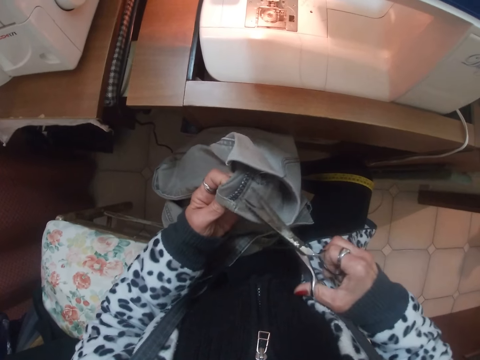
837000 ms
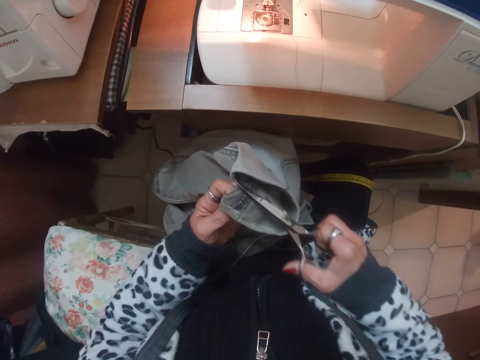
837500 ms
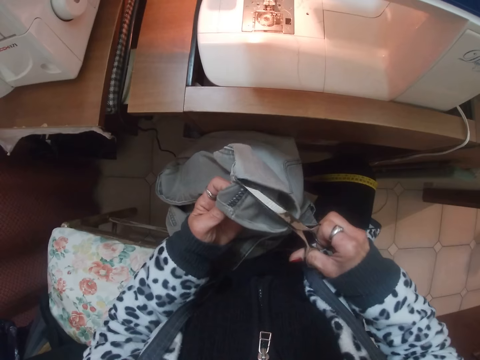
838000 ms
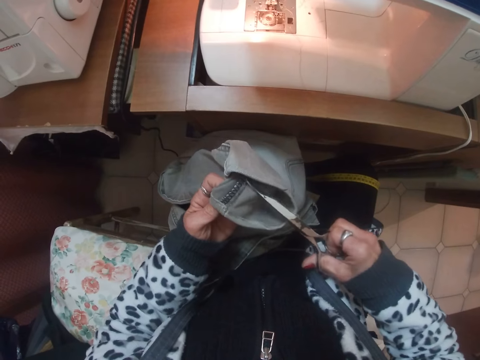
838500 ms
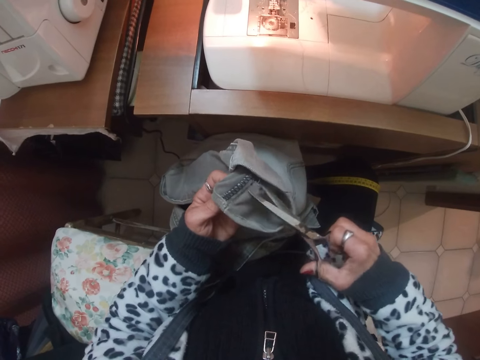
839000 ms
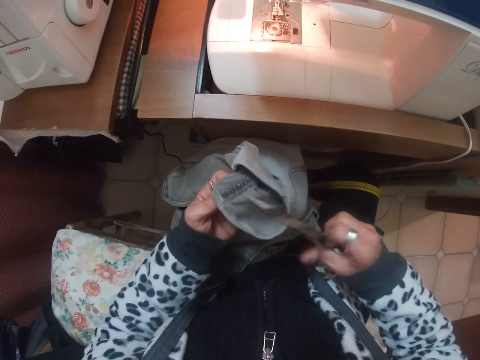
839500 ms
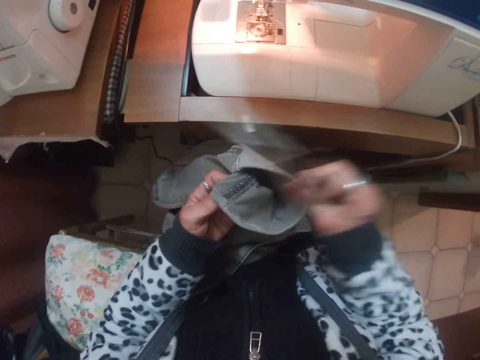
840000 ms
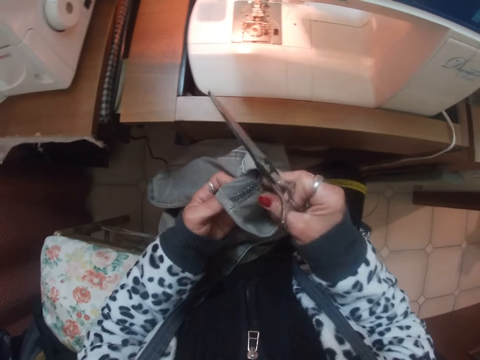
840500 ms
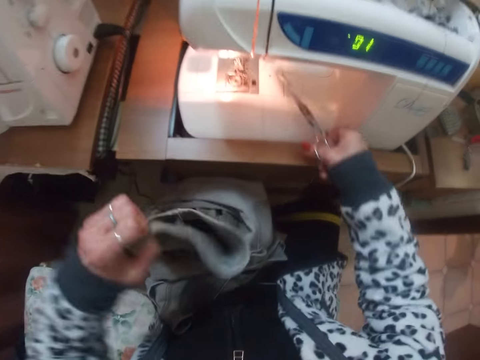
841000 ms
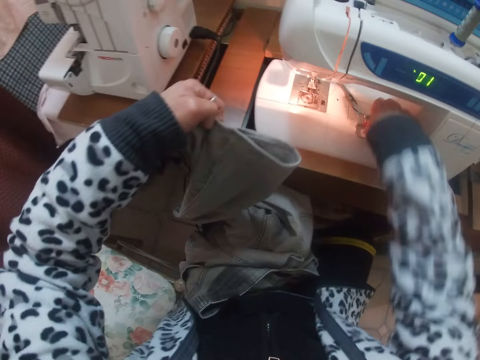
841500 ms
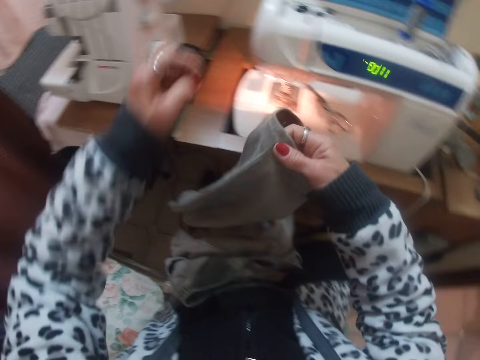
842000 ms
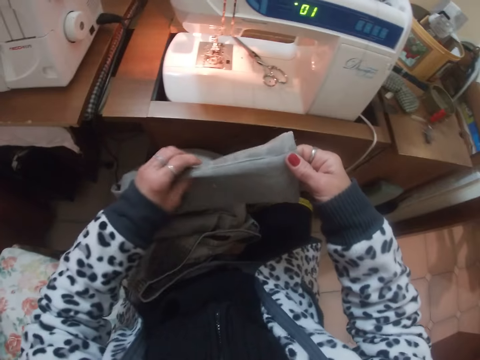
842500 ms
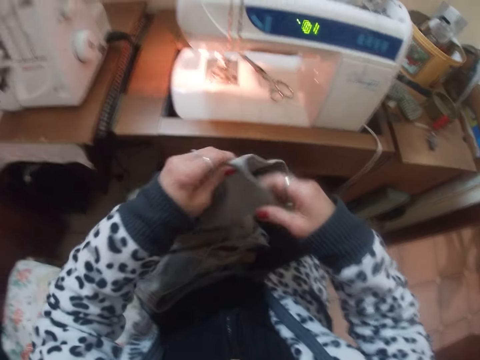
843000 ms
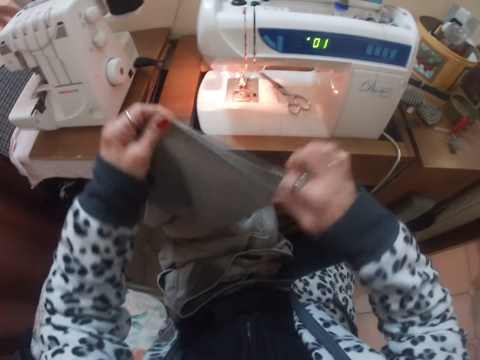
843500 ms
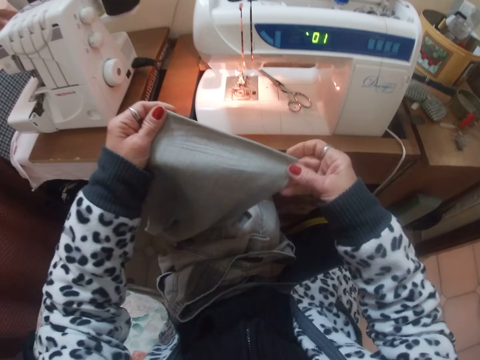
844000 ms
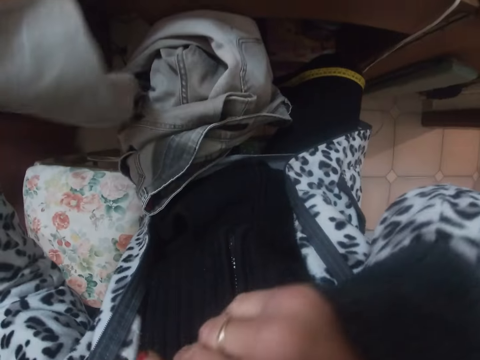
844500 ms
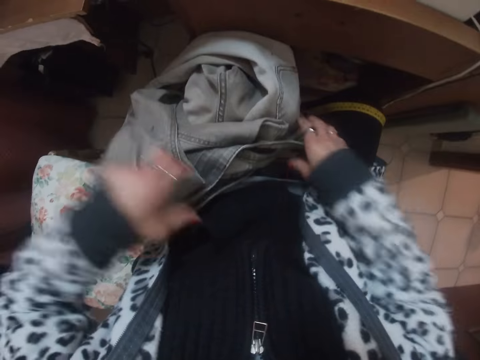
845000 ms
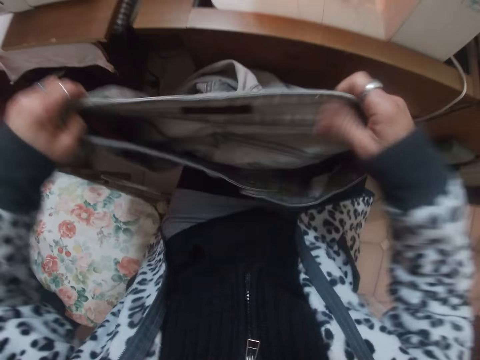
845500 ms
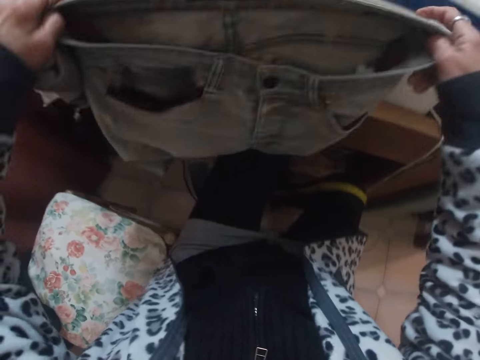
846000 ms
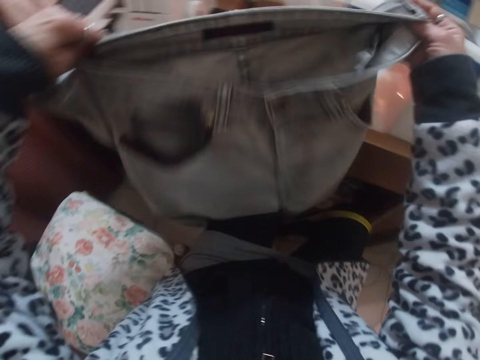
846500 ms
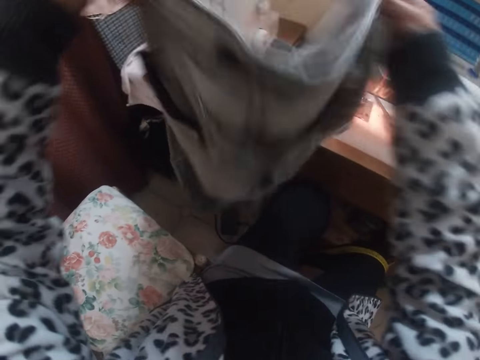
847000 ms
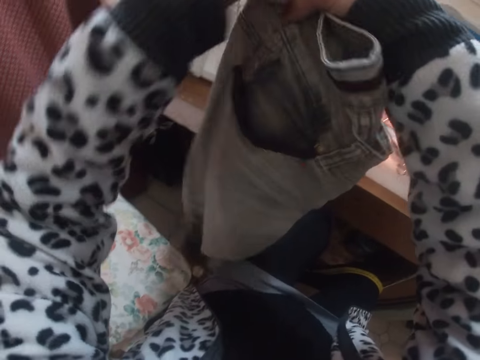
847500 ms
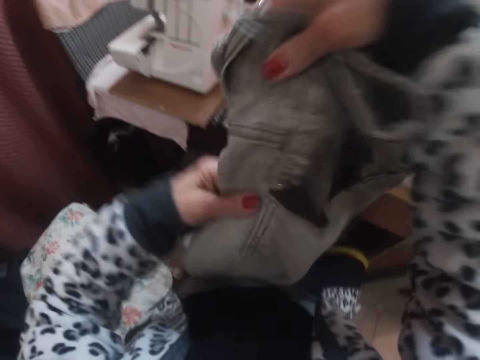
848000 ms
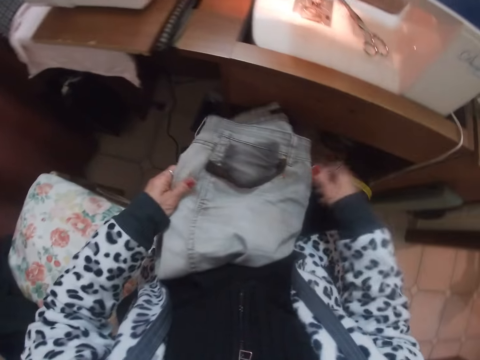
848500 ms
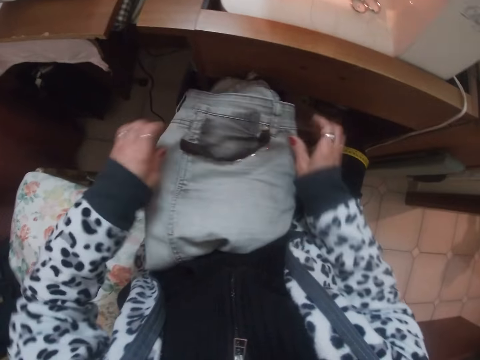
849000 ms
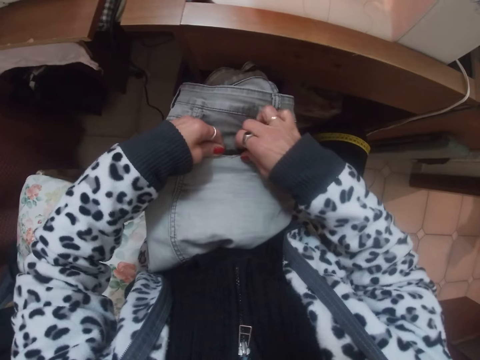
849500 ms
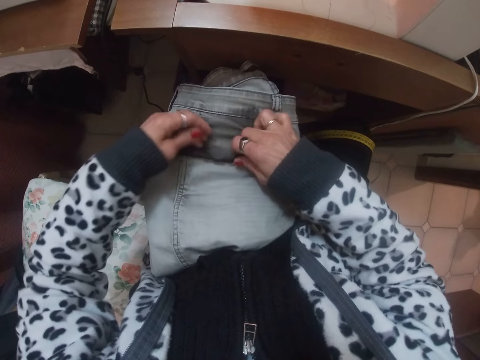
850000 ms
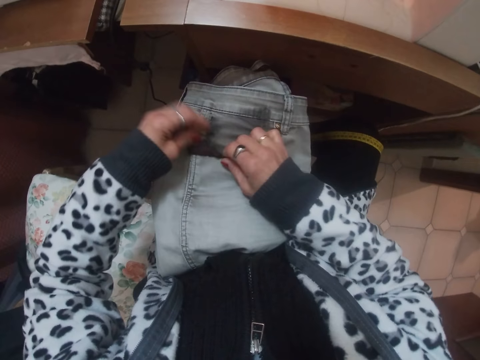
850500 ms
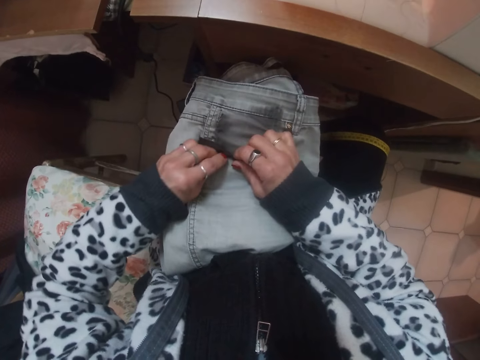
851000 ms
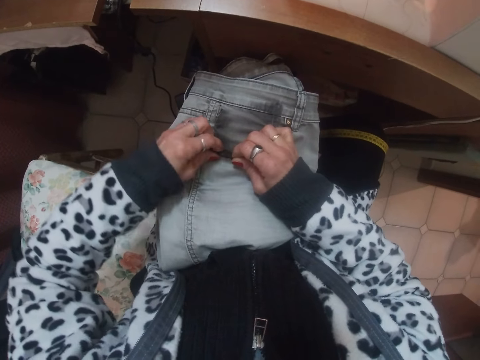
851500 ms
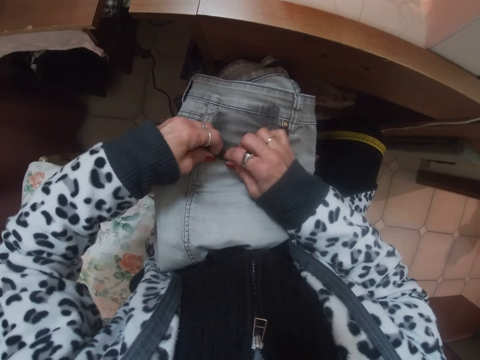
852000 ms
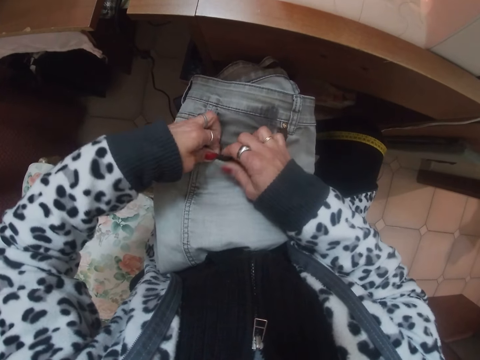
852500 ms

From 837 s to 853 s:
The camera wearer cuts a thread on a trouser. She pulls a thread from the trouser. She puts the scissors on the sewing machine. She stretches the trouser on the hands. She straightens the hem of the trouser. She looks at the trouser. She touches her nose with the right hand. She lifts the trouser. She looks at the trouser. She folds the trouser on the hands. She puts the trouser on her lap. She adjusts the pins in the pocket of the trouser. She folds part of the trouser's pocket.

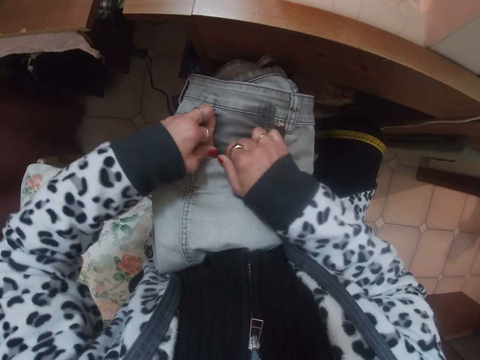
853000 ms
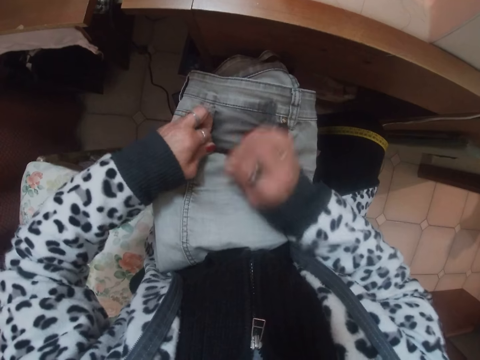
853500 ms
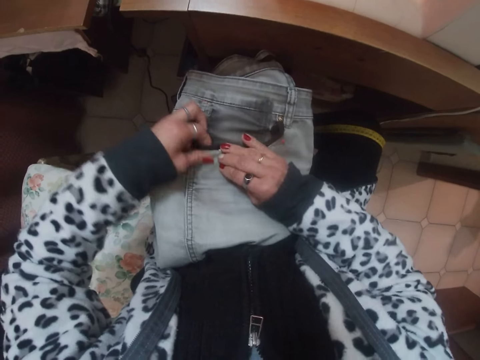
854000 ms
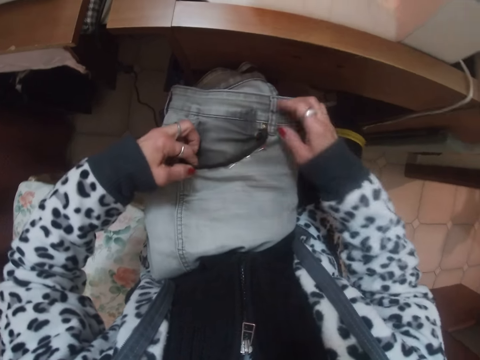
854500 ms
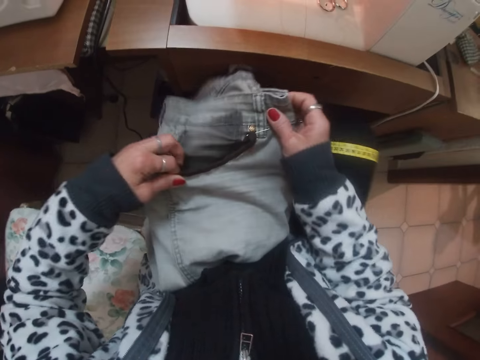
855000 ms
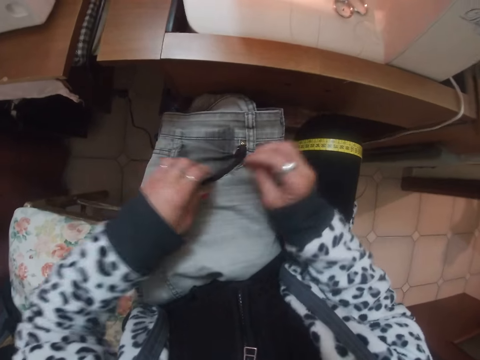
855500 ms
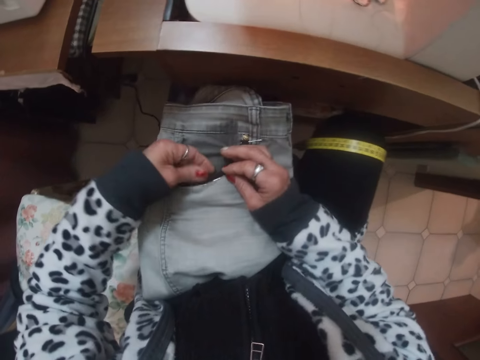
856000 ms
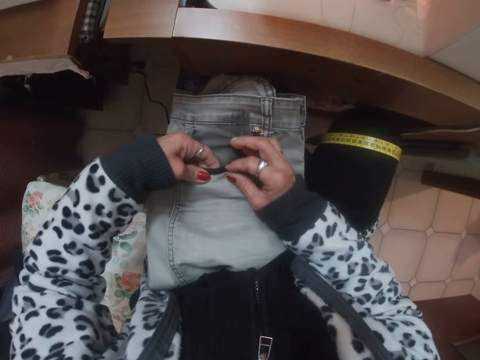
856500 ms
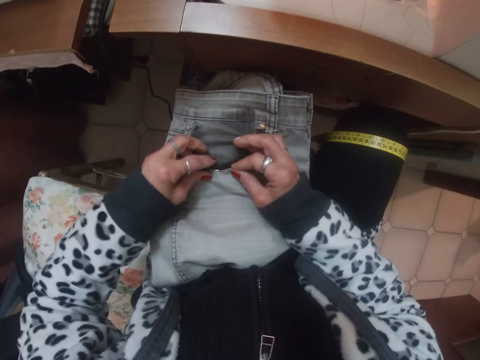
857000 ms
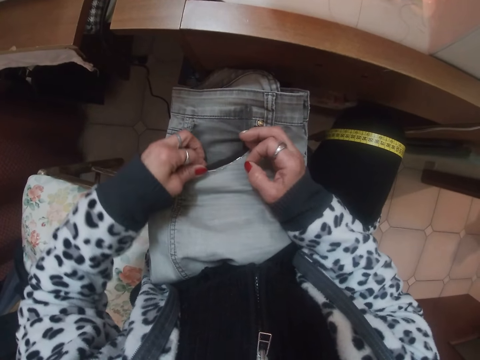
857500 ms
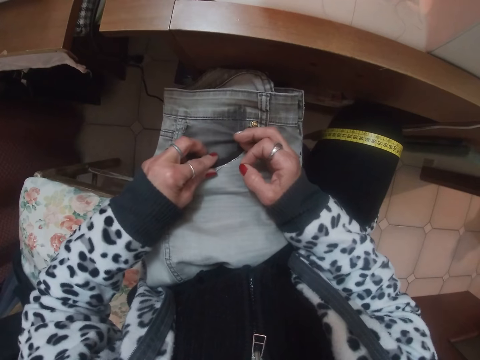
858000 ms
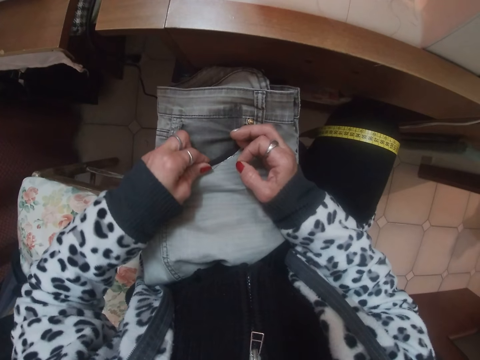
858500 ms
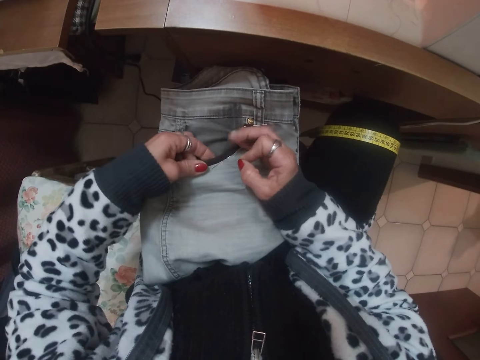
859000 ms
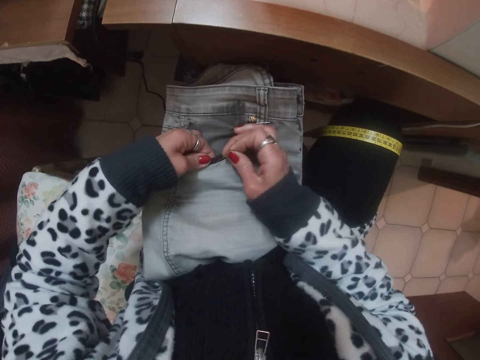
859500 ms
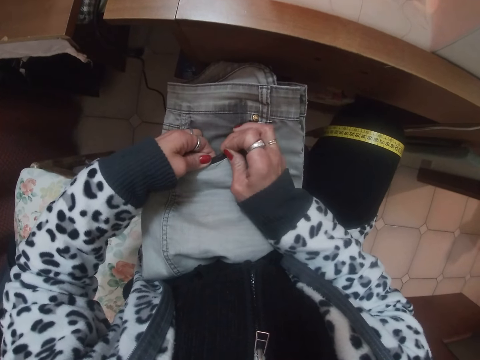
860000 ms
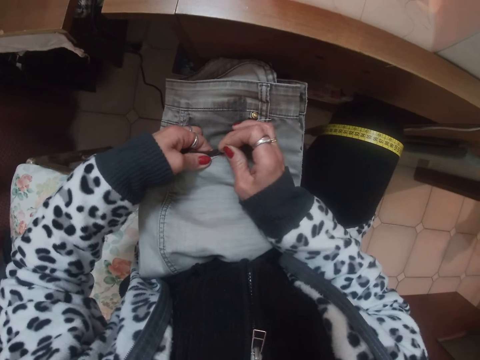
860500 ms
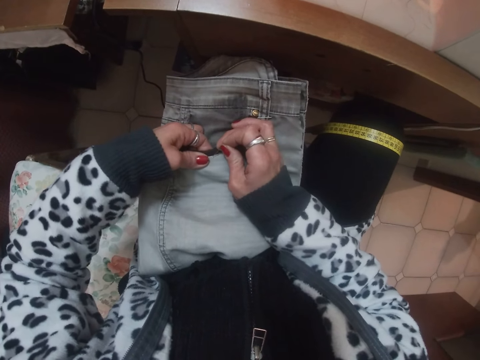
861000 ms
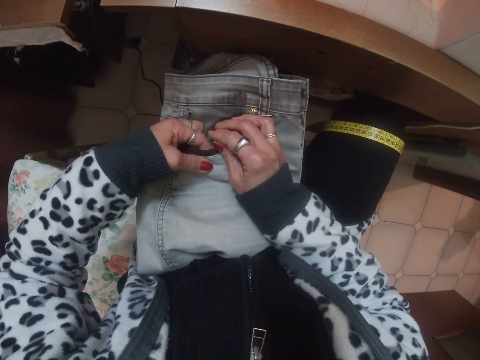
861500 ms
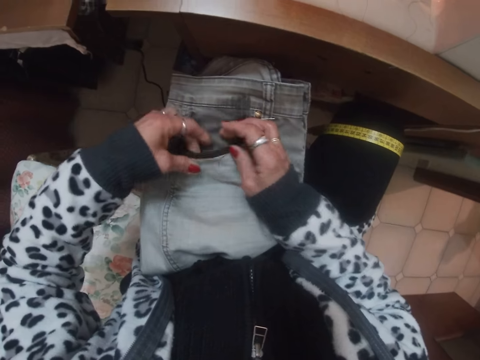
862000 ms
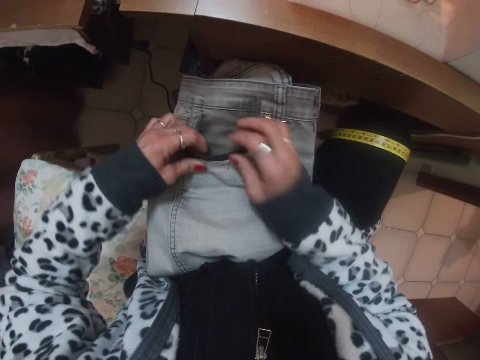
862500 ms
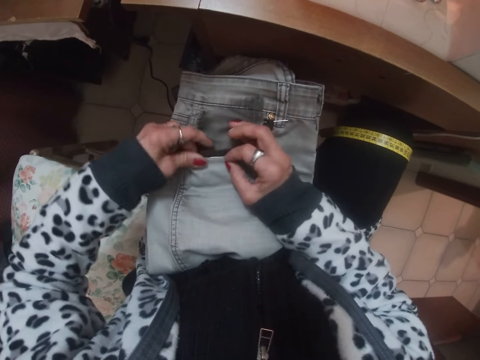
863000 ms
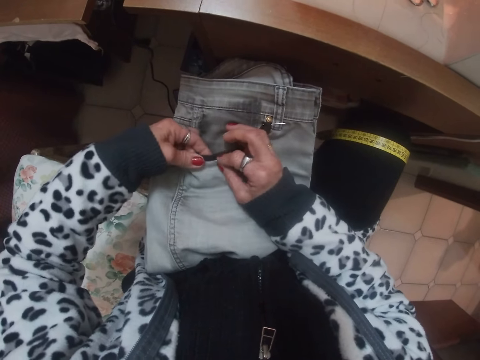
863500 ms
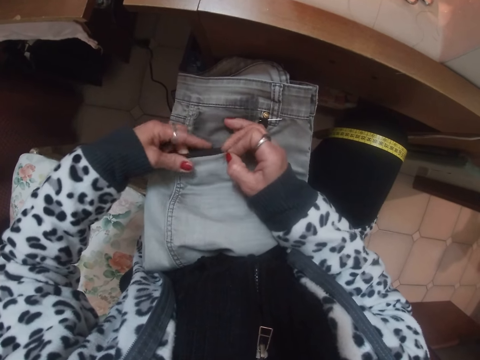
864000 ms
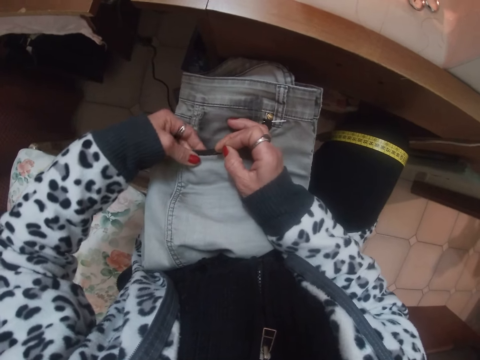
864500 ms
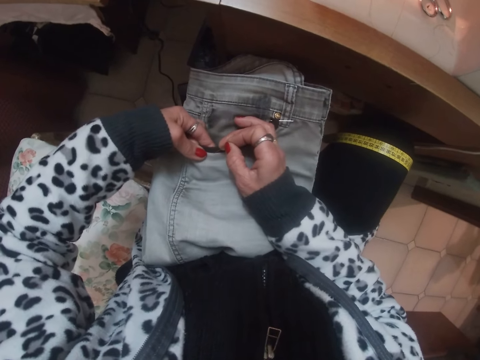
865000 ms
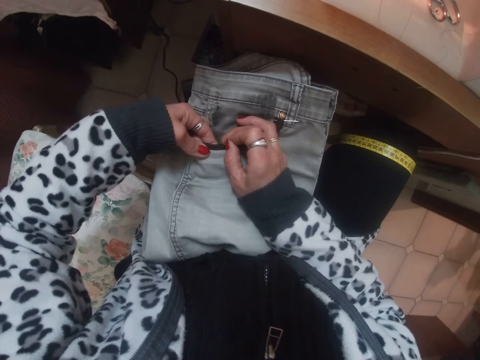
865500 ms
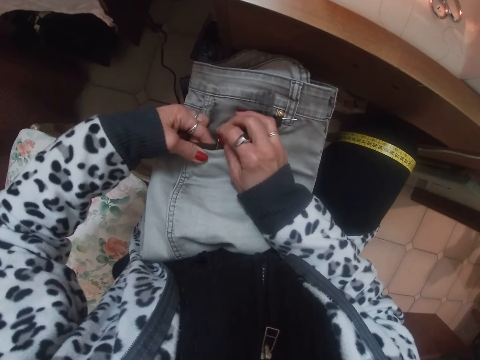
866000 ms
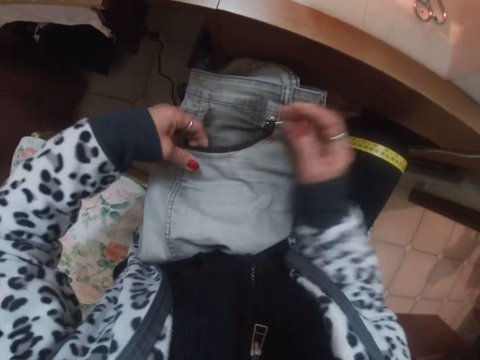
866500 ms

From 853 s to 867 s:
The camera wearer adjusts the trouser on the lap. They fold part of the trouser's pocket. They remove a pin from the trouser. They attach the trouser with a pin. They remove a pin from the trouser. They attach the trouser with a pin.
